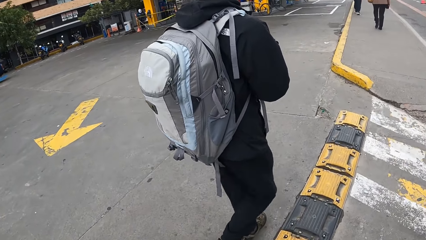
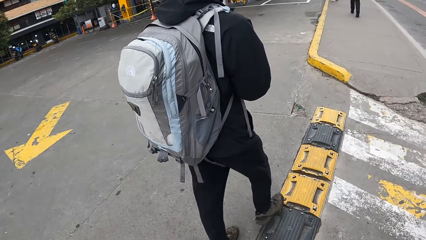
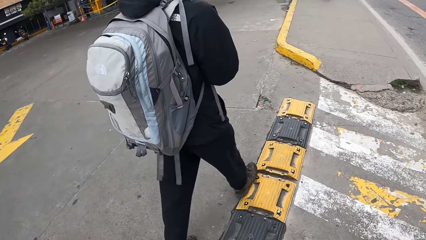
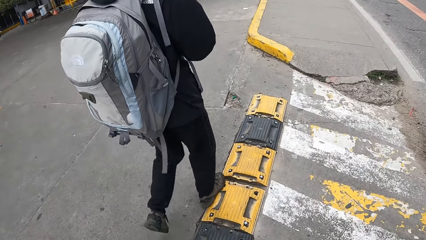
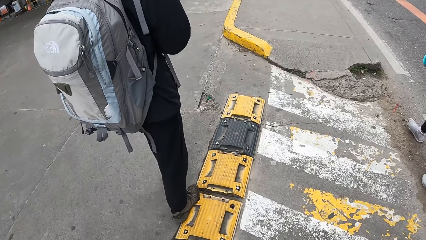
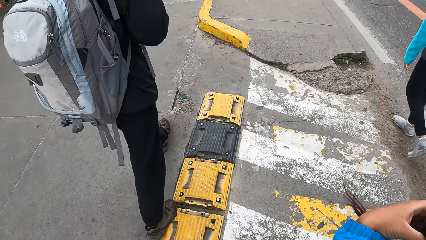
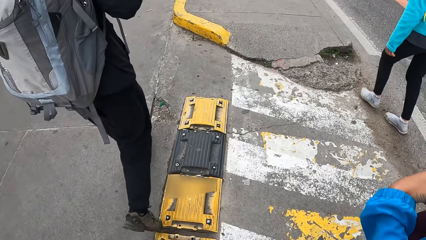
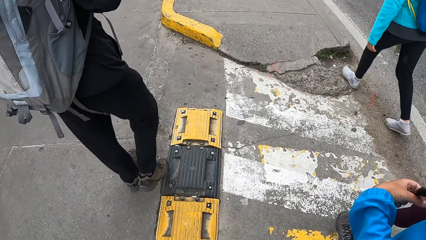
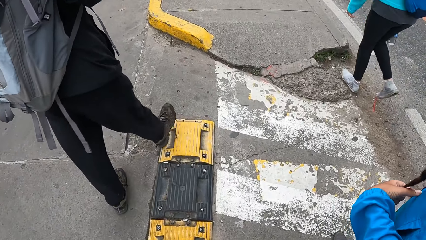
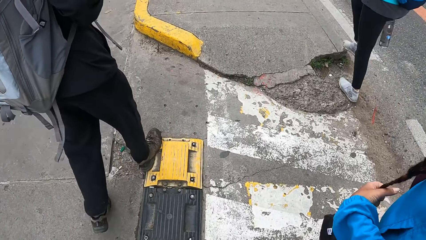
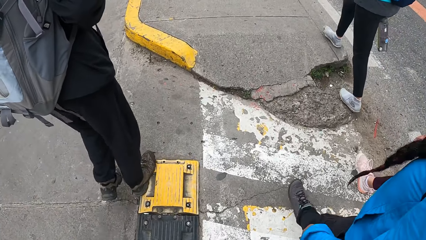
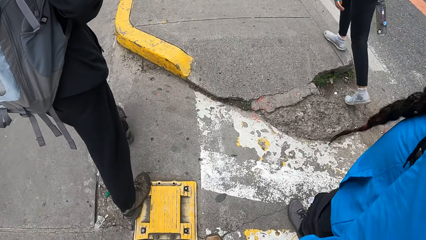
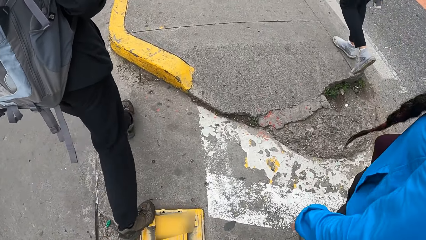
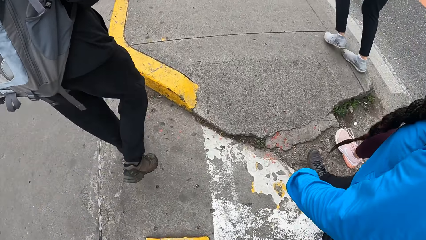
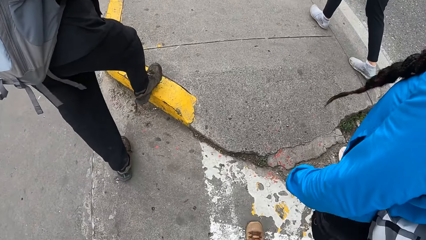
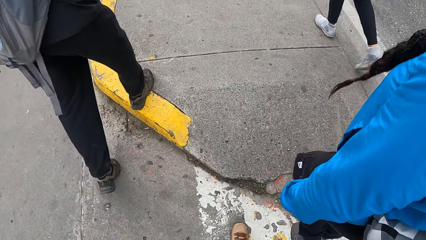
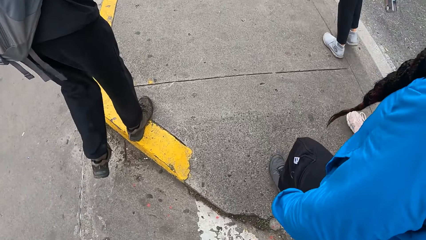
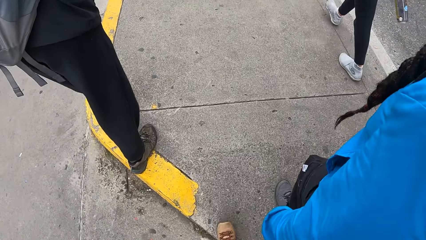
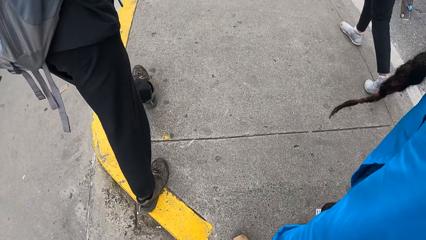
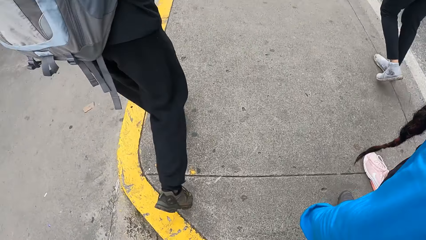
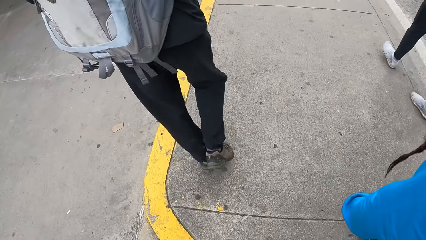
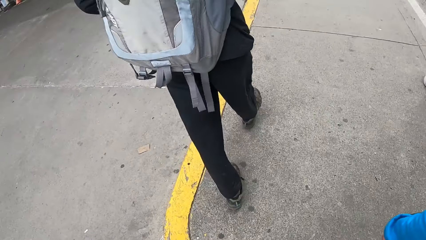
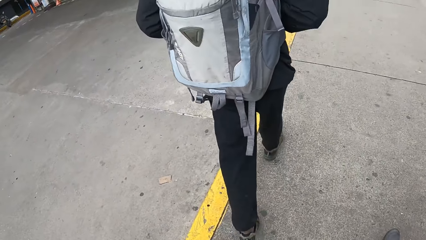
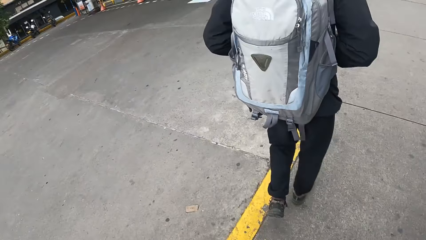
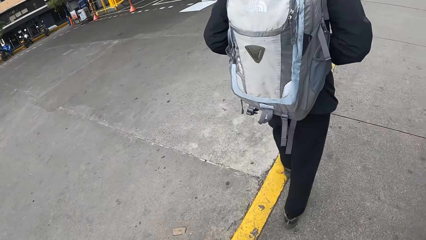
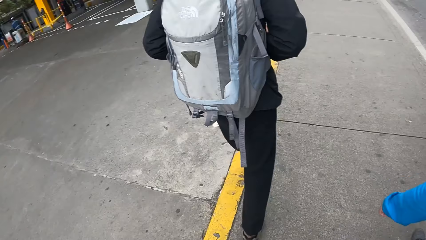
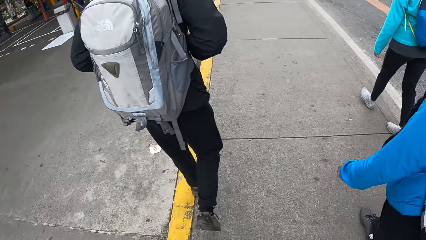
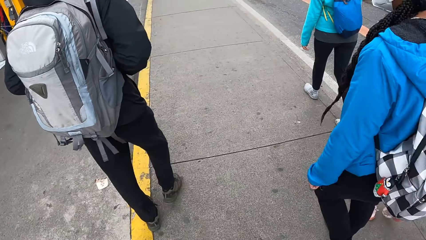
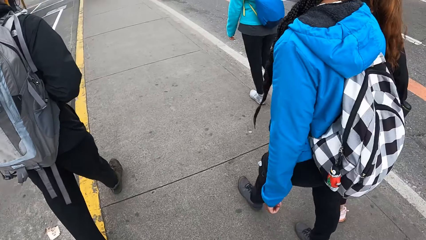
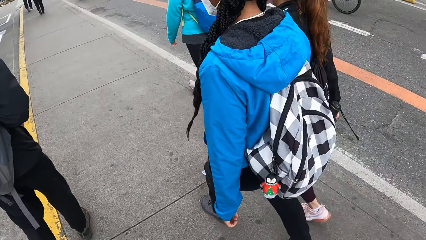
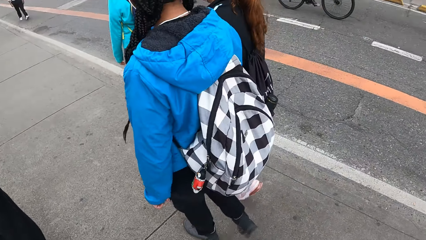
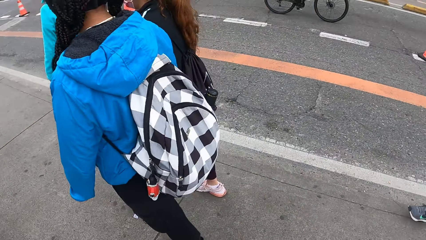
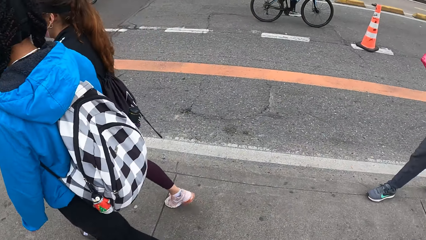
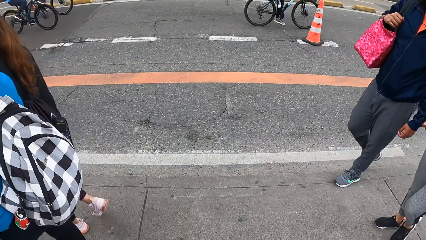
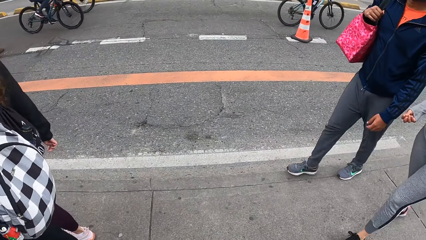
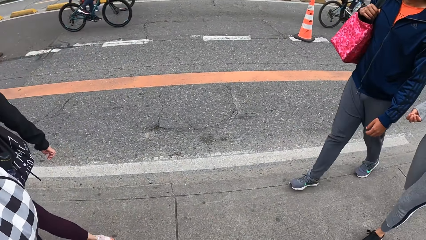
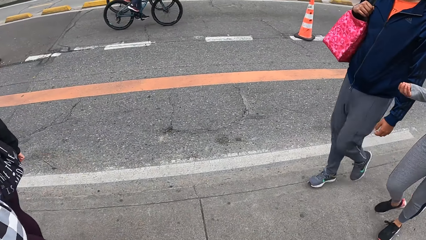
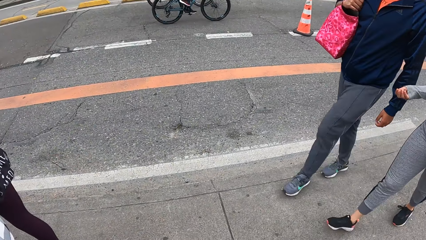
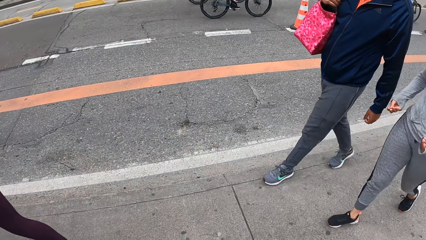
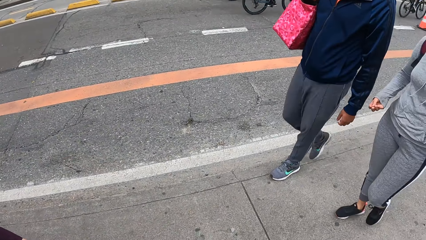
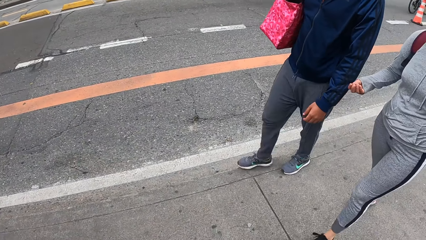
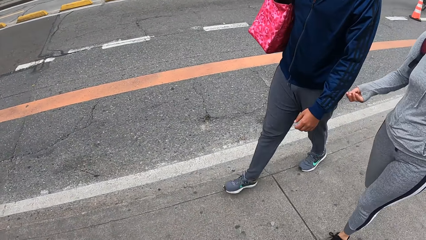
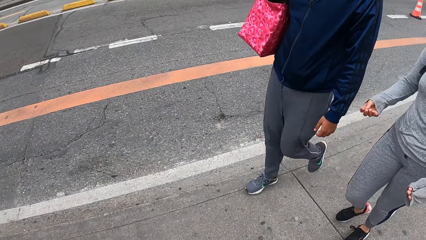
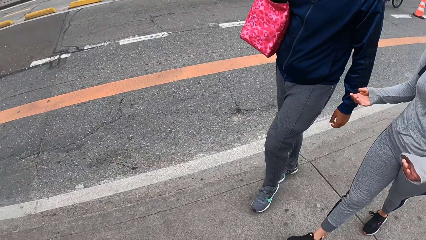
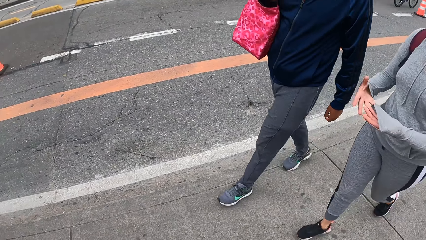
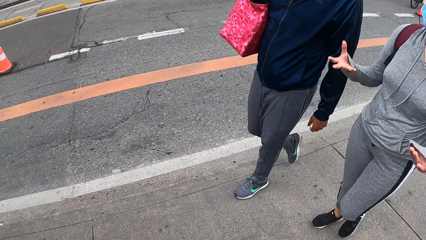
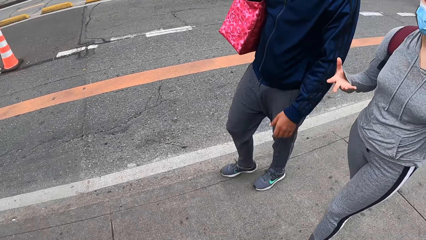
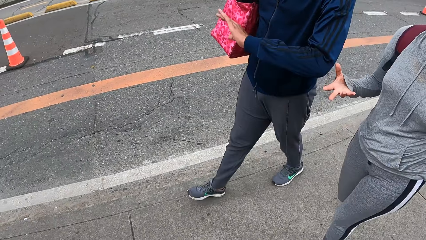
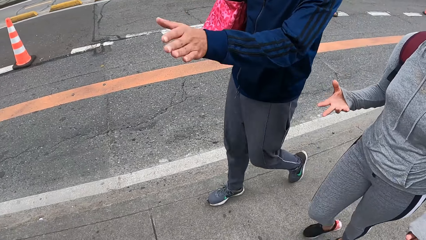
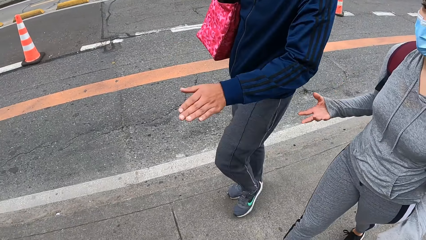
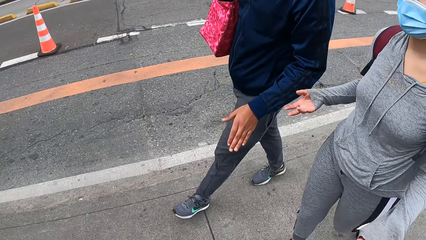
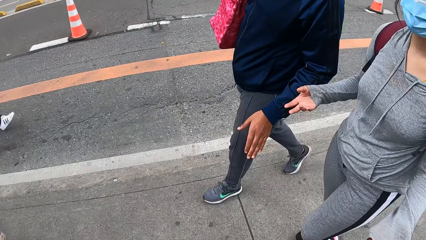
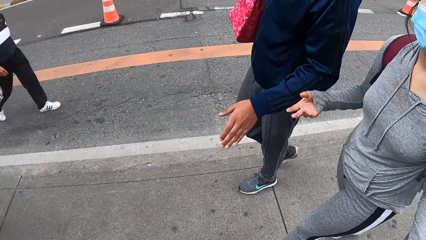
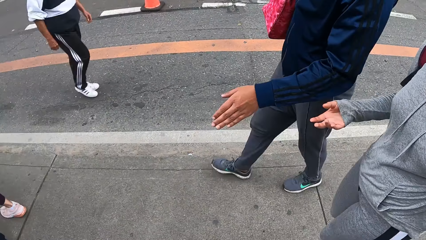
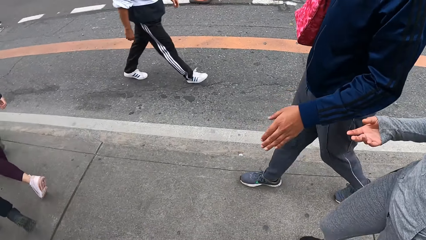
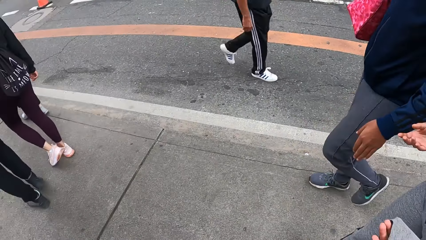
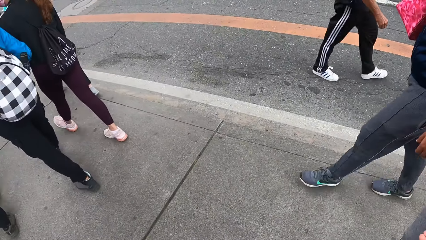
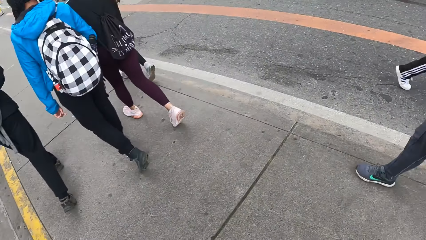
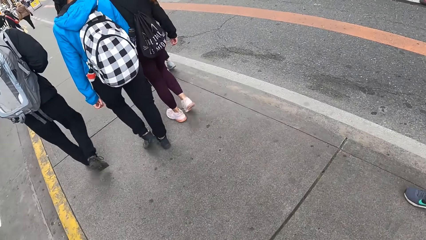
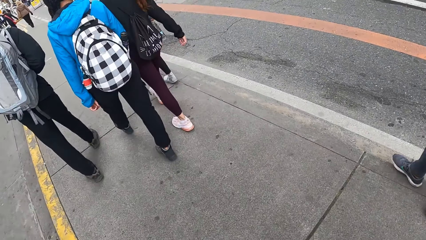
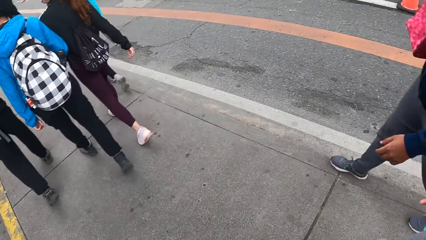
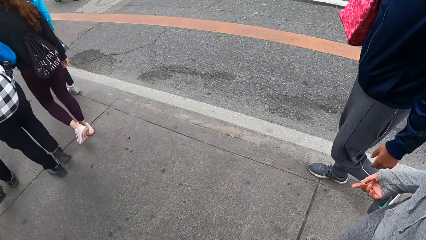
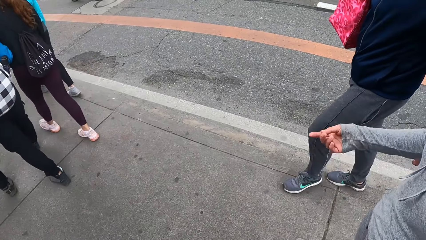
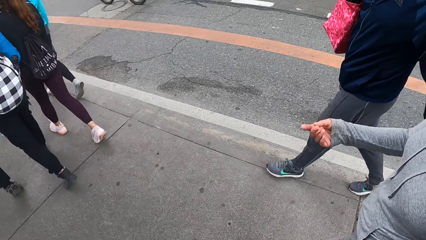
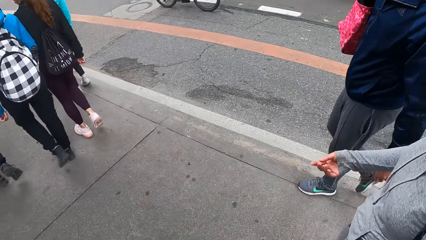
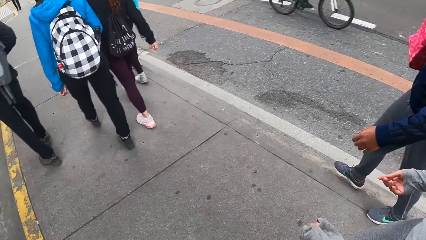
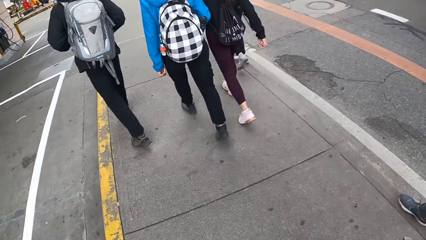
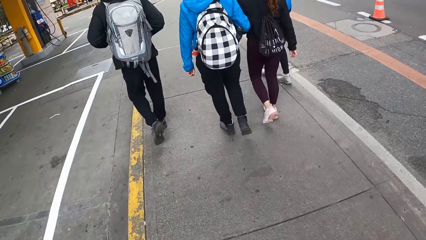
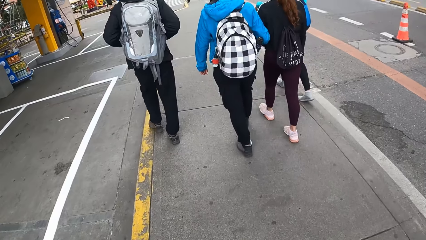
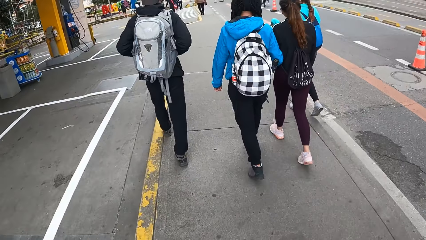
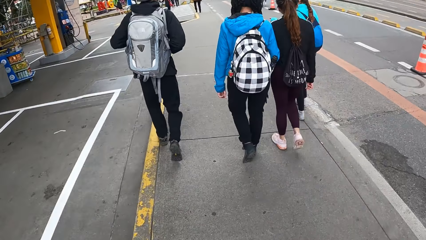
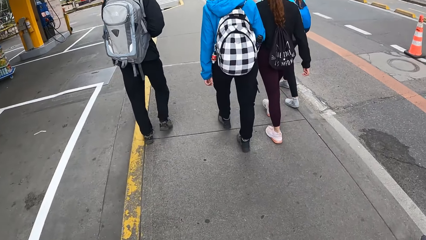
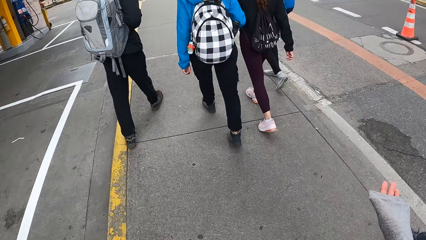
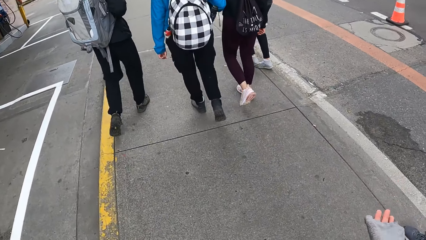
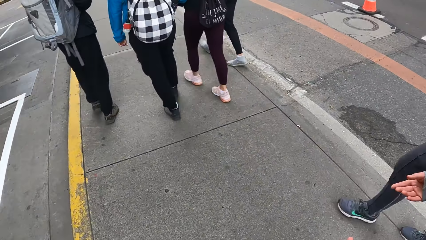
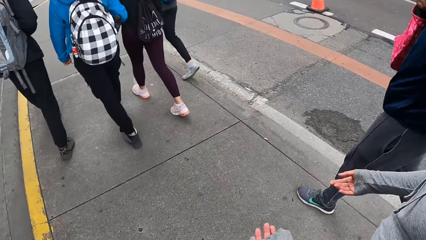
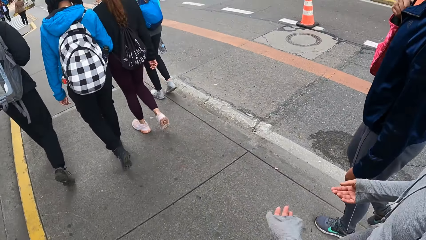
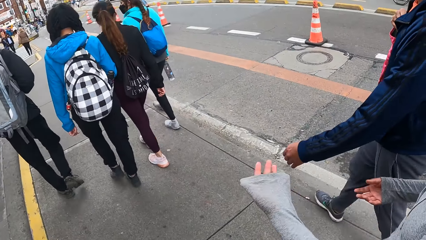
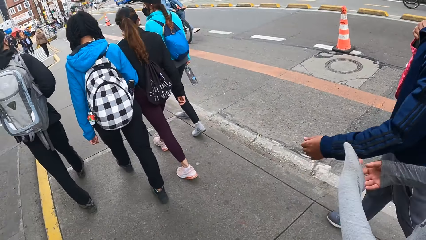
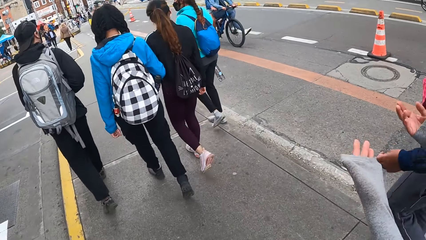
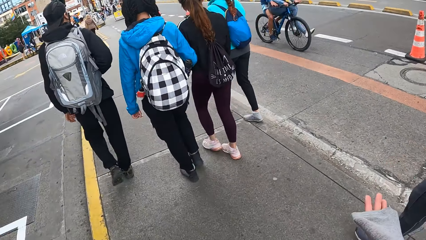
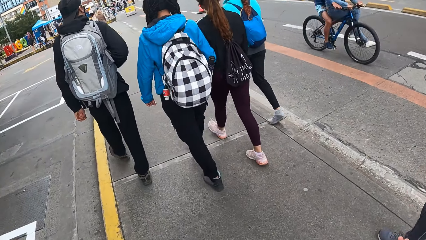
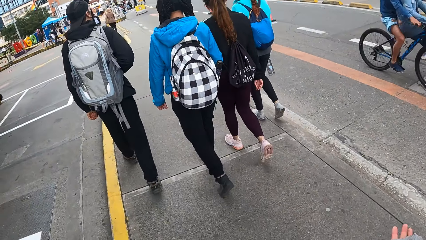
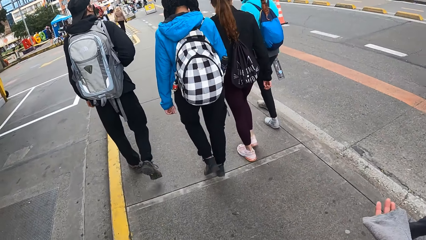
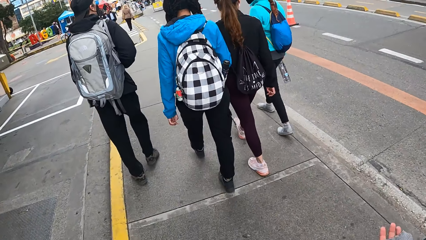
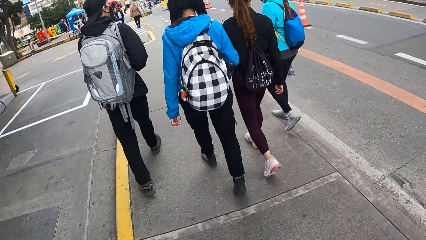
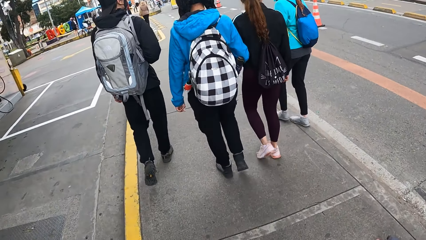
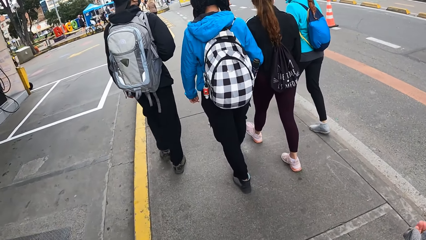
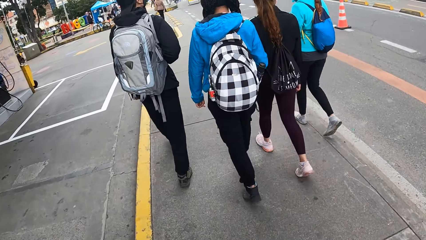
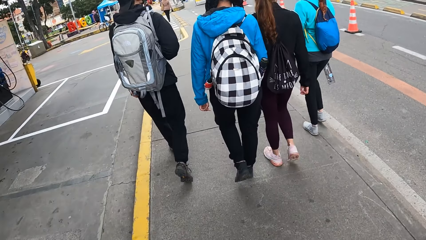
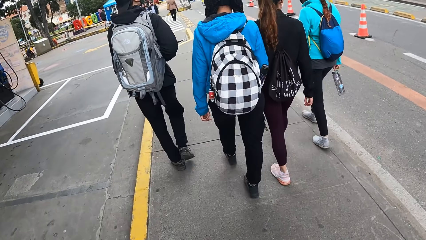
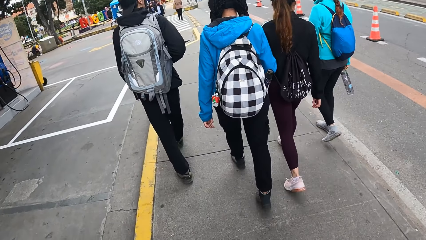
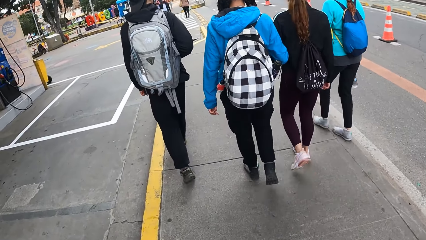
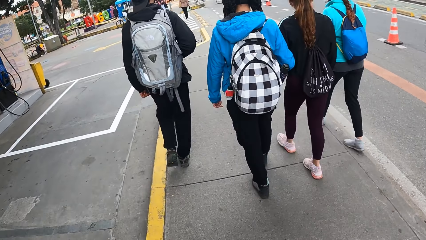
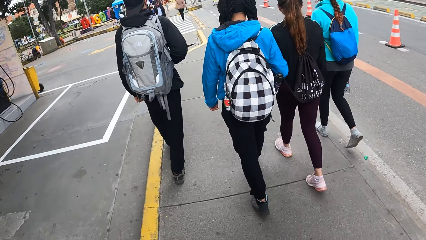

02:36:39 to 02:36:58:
The woman adjusts her hair with her left hand. A woman interacts with the camera wearer and a man on the sidewalk. The camera wearer walks down the sidewalk with the woman and the man. A person gestures. Another person gestures. A third person walks on the sidewalk. The first person gestures, and walks on the sidewalk with the other person and another person.
